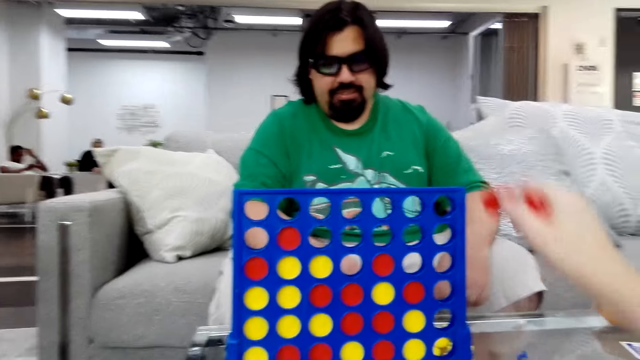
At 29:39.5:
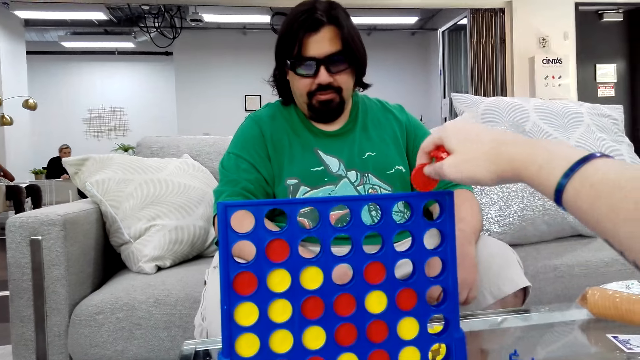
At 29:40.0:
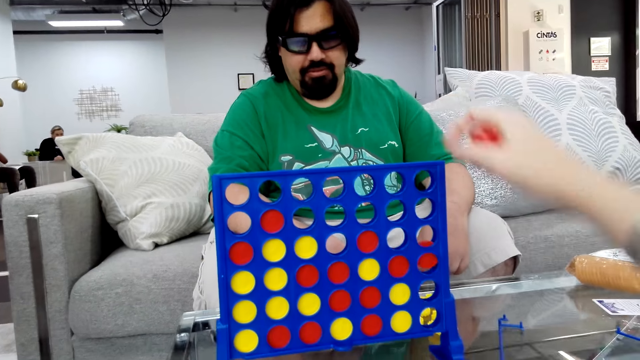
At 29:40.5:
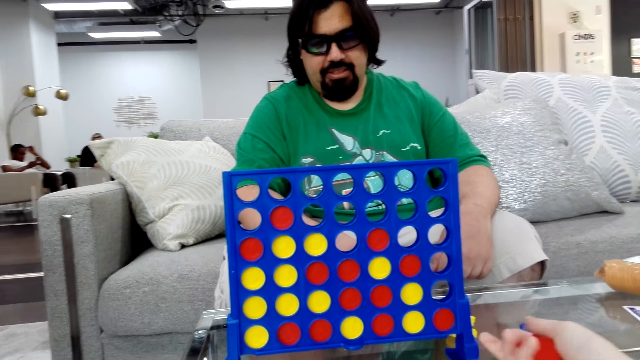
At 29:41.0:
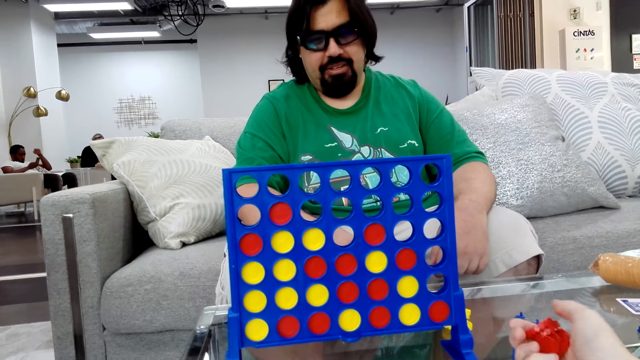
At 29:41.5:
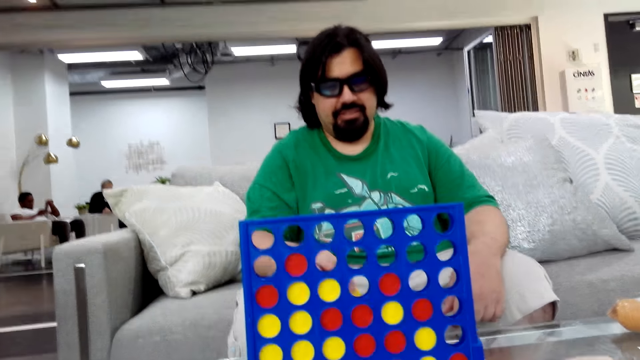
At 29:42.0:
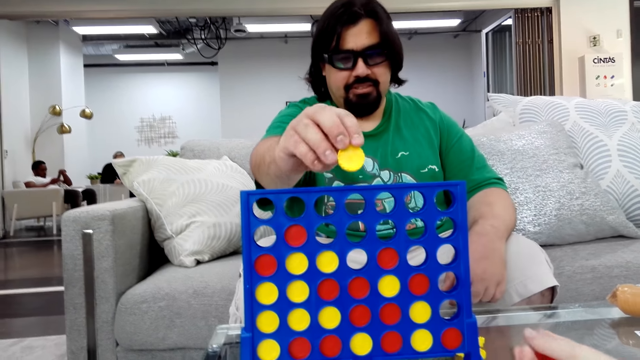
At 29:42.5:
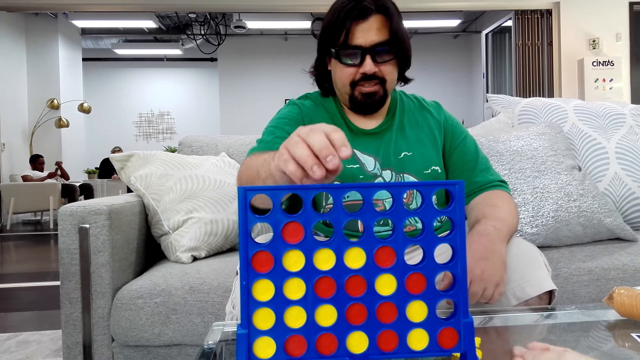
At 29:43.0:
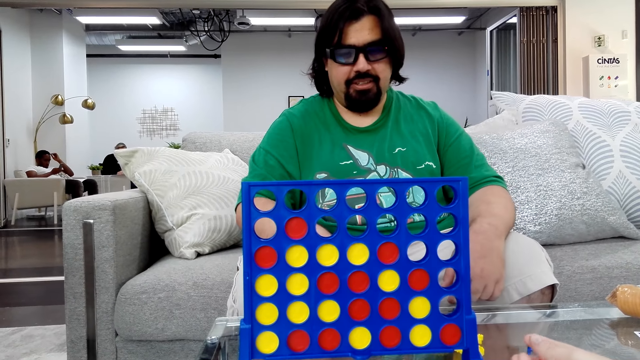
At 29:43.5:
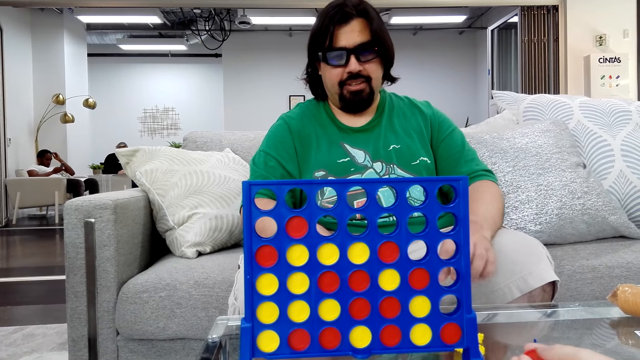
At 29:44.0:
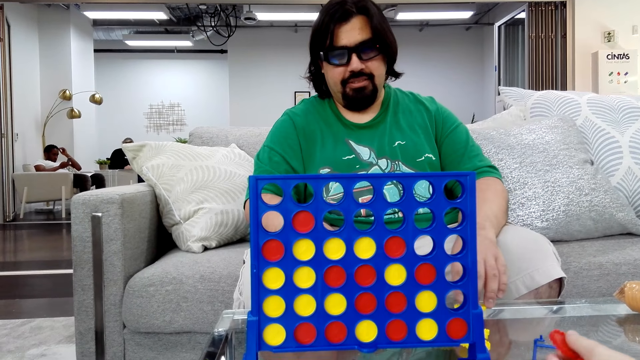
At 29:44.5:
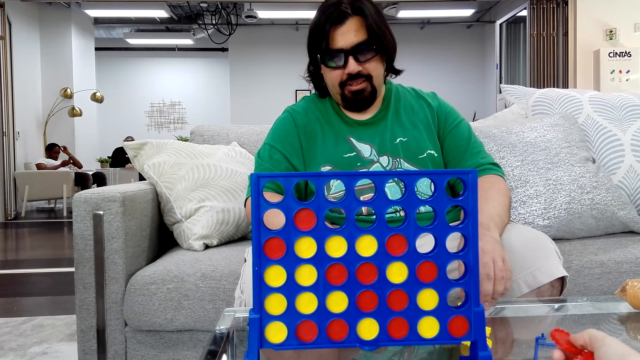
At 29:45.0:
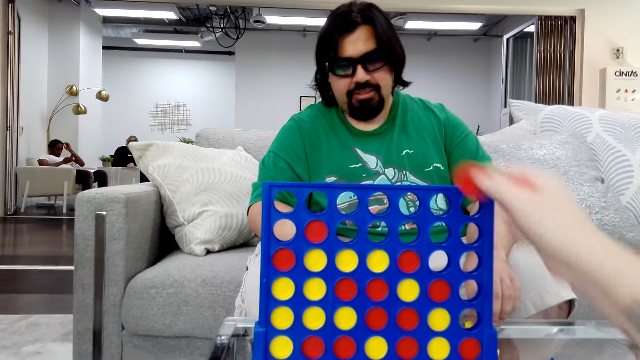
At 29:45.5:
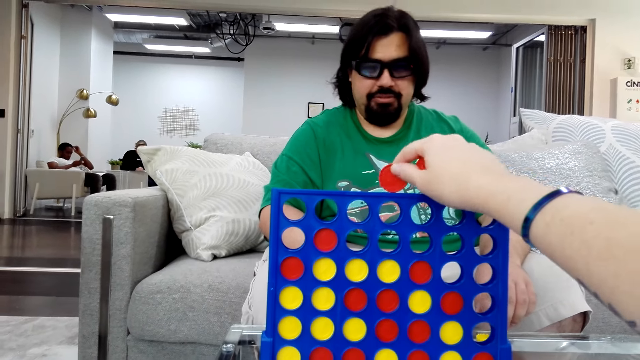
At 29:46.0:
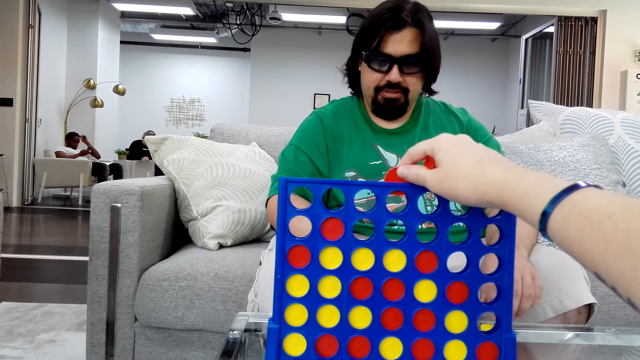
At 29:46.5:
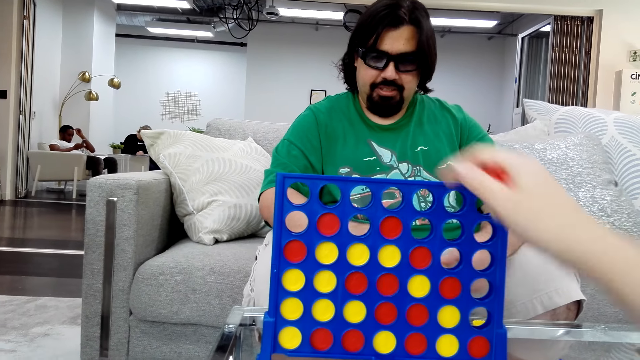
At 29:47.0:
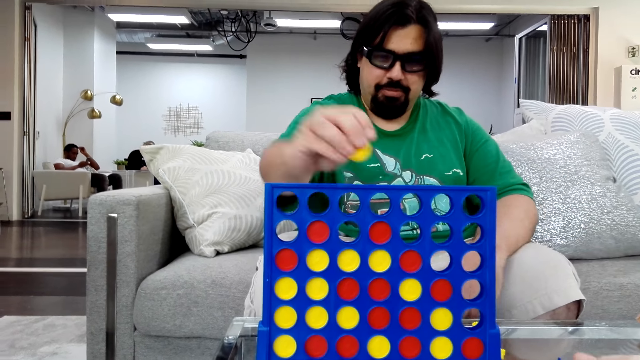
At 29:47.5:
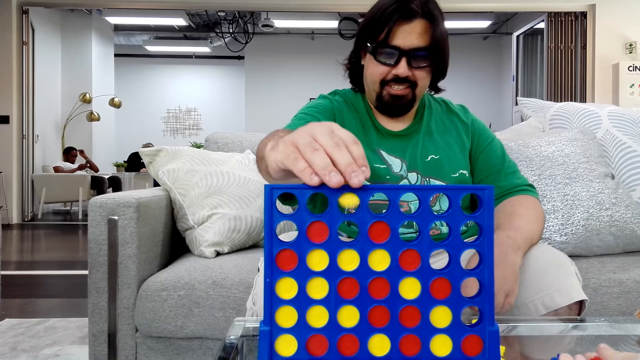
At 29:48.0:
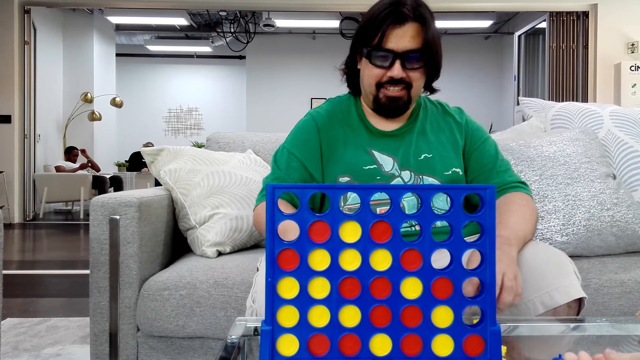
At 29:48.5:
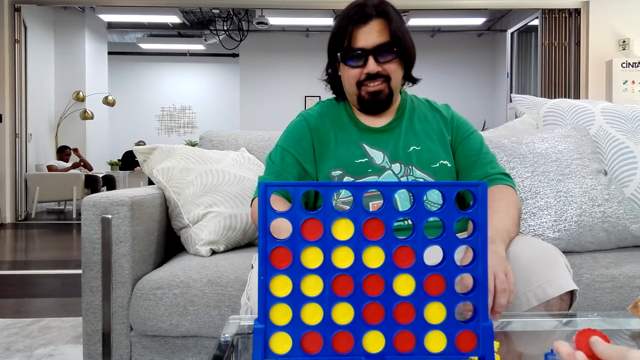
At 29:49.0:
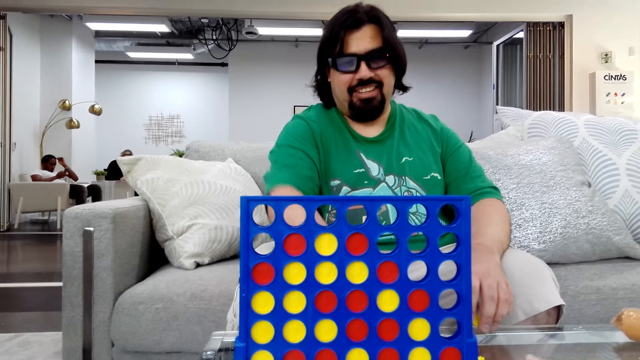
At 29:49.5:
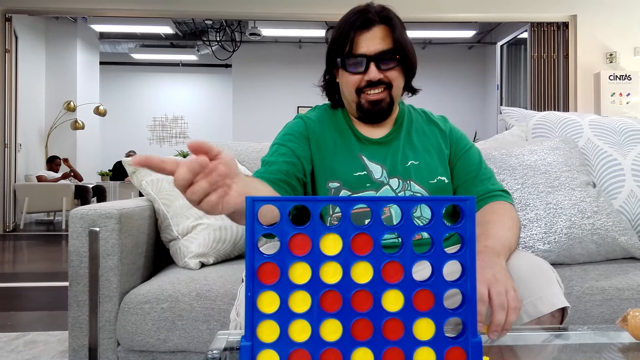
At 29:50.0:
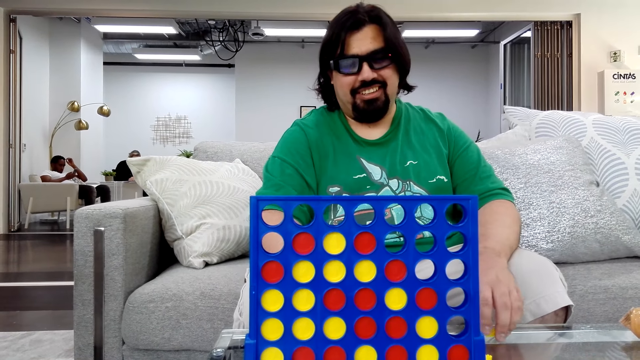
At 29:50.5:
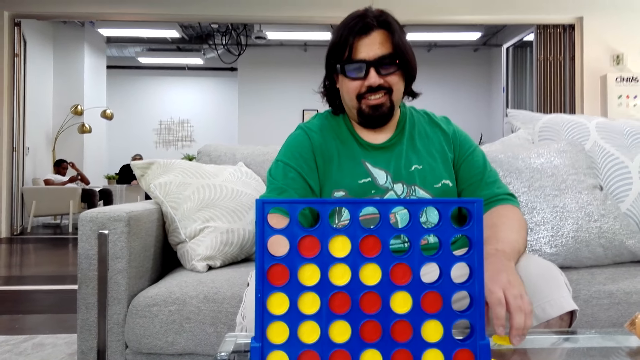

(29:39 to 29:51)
The camera wearer plays a Connect 4 game and drops the poker chips in the Connect board game stand. A man plays the Connect 4 game and drops the poker chips in the Connect board game stand. The camera wearer drops the poker chips in the Connect board game stand and plays the Connect 4 game. The man plays the Connect 4 game and drops the poker chips in the Connect board game stand.

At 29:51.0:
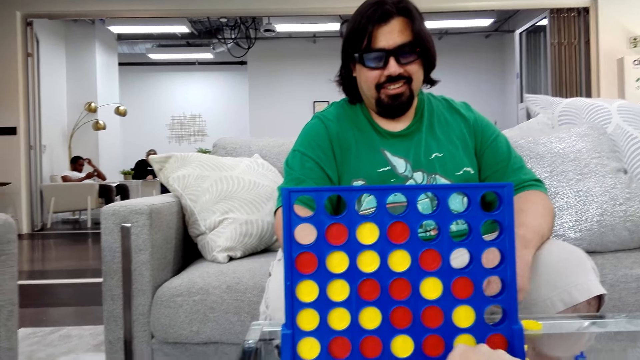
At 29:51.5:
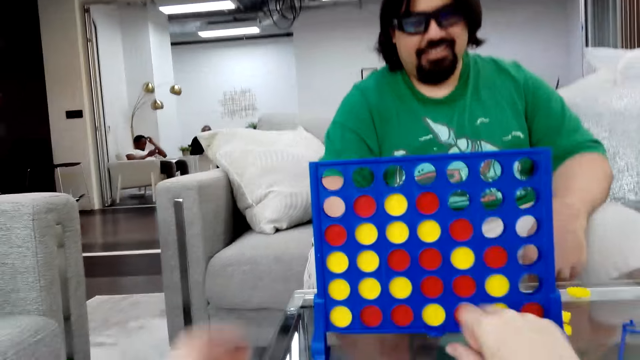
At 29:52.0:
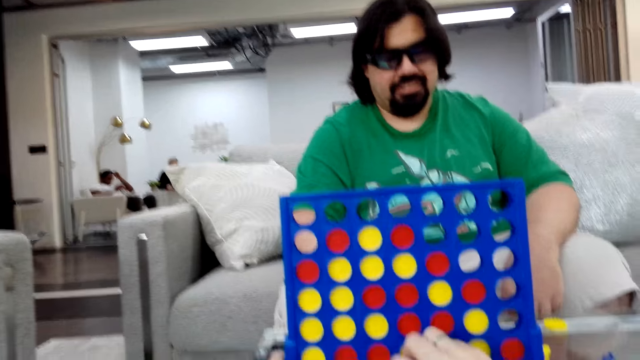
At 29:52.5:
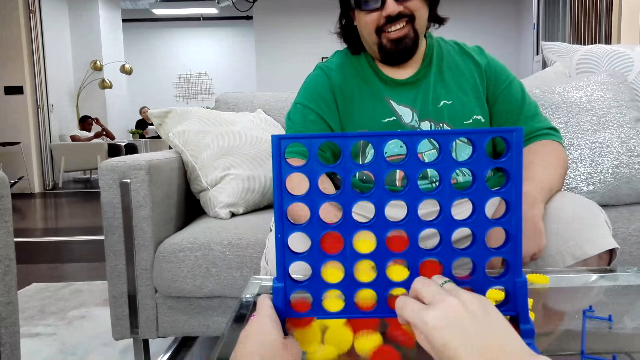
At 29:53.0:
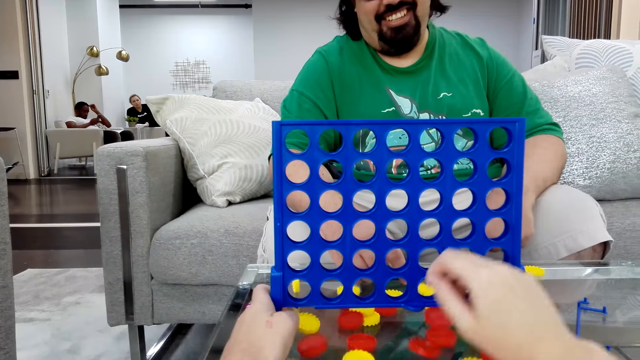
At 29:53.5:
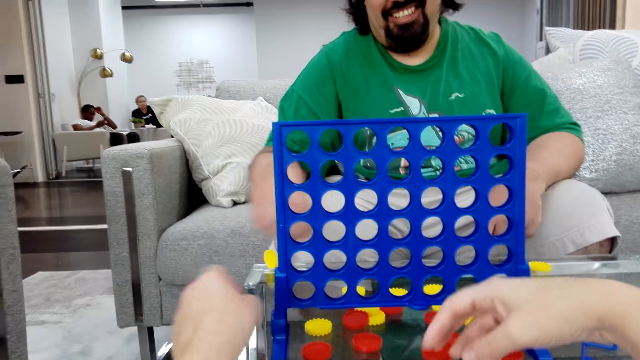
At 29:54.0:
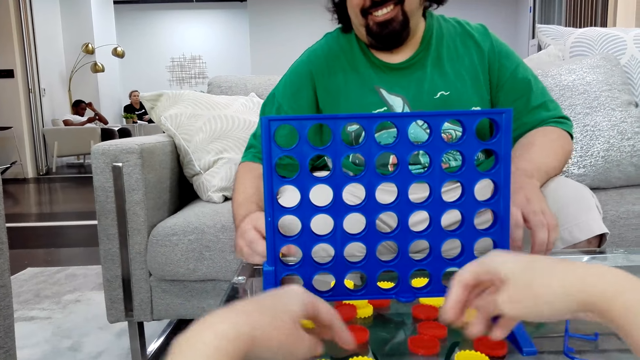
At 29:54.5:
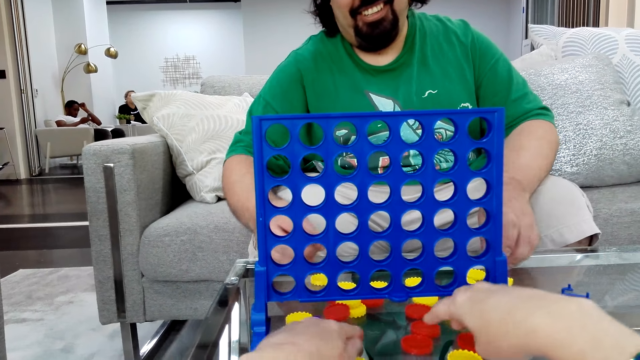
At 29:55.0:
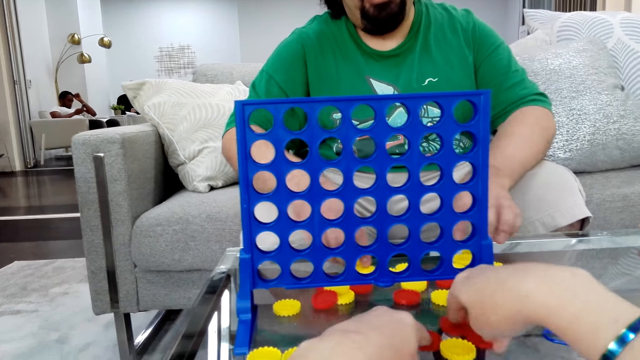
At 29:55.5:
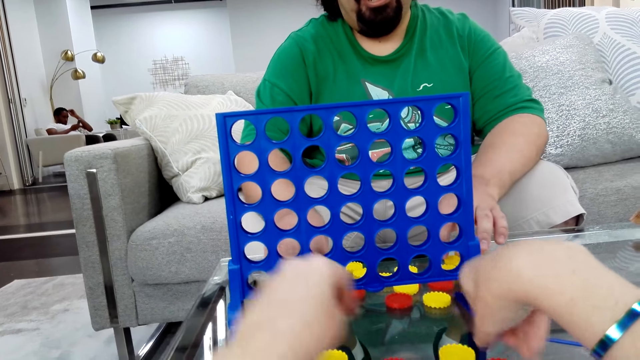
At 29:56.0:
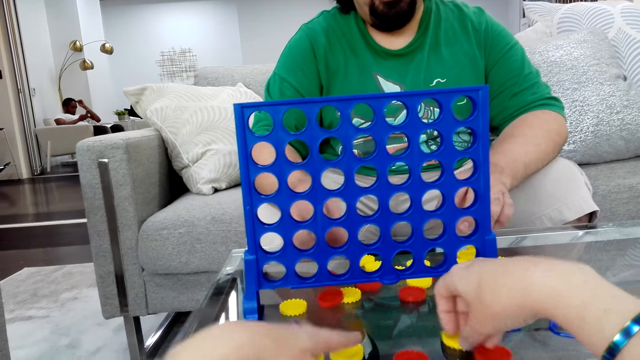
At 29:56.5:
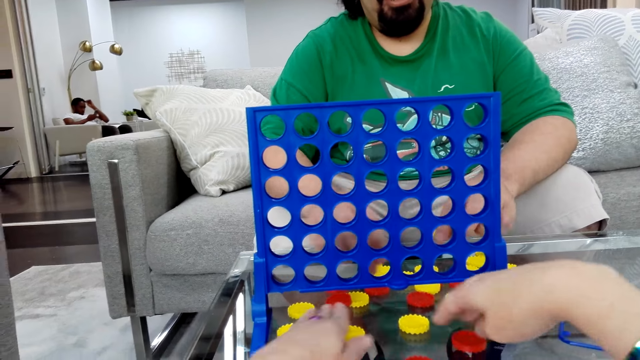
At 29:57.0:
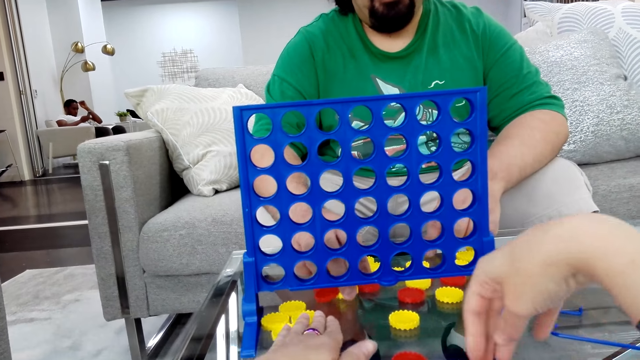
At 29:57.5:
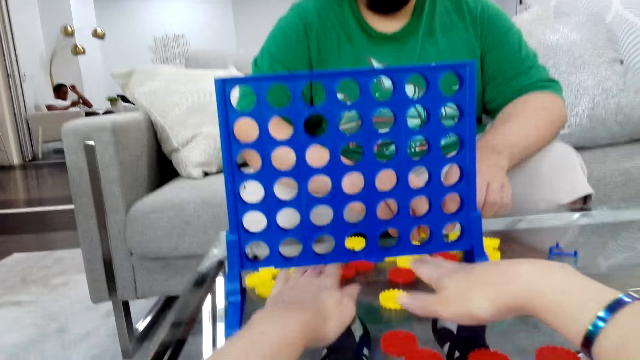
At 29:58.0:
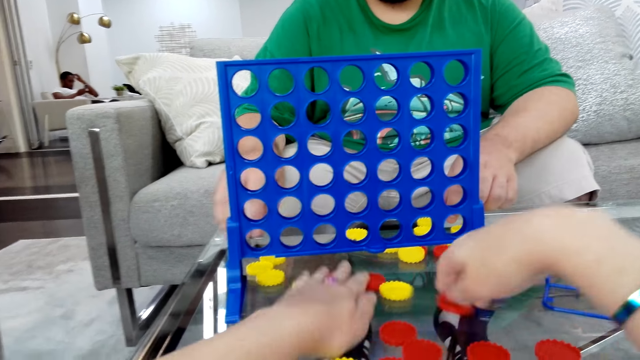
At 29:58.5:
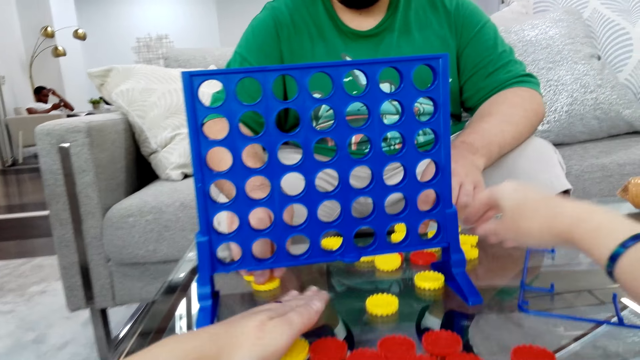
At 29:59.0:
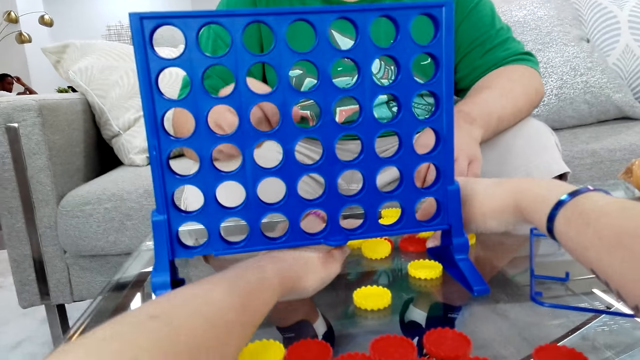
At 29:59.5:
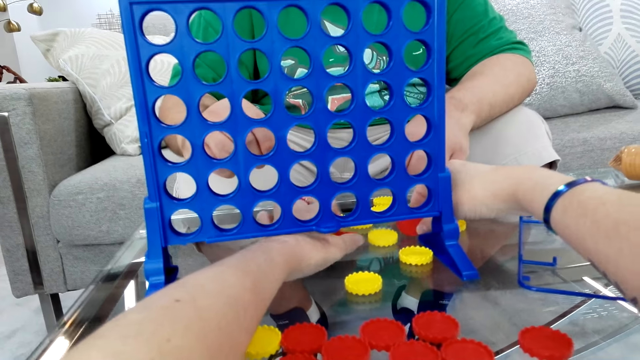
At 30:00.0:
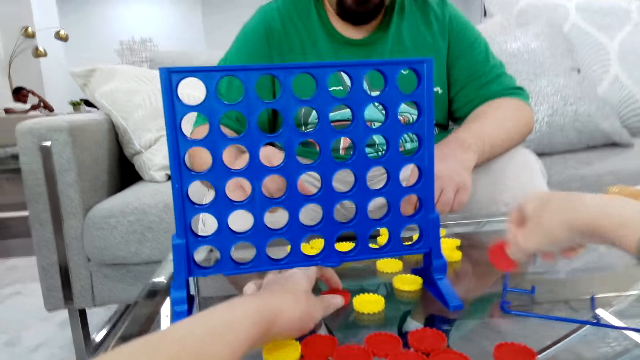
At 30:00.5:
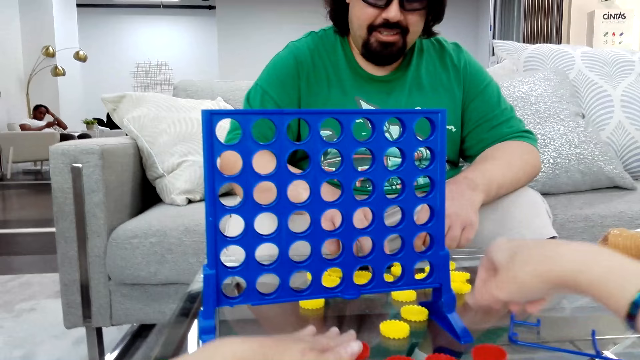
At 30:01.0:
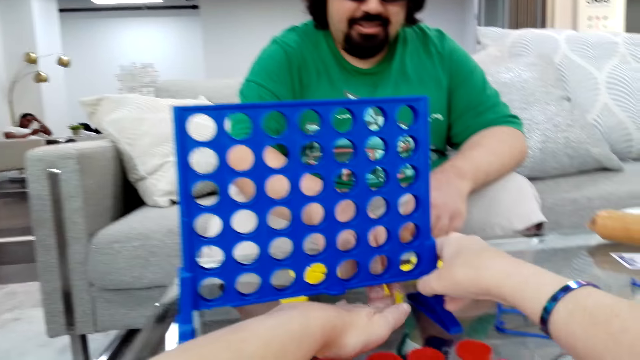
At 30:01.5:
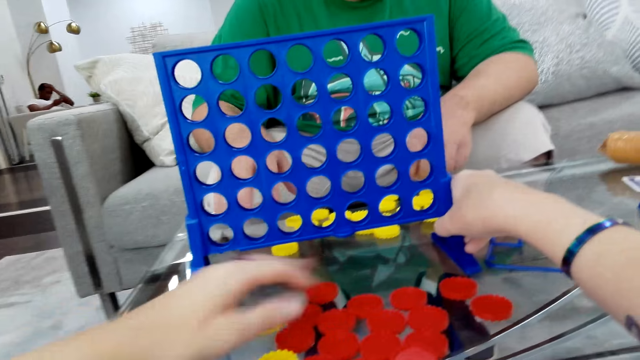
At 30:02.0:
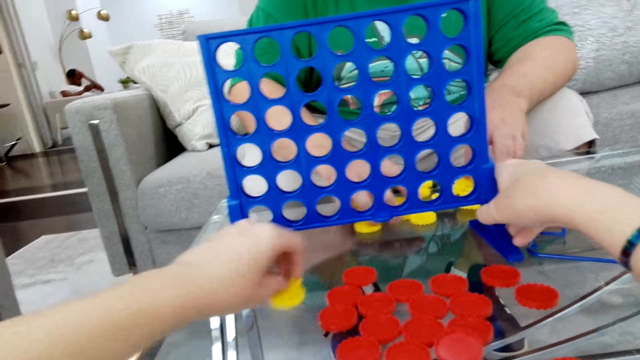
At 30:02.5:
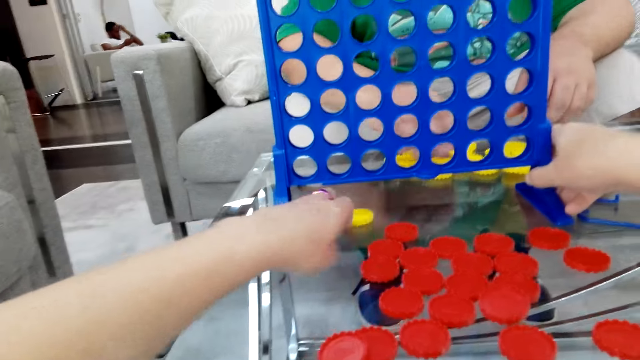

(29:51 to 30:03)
The camera wearer drops game chips from the board. They collect the game chips. They separate the poker chips on the table. A man collects the game chips.
